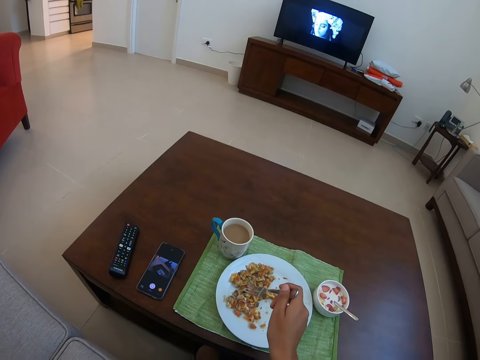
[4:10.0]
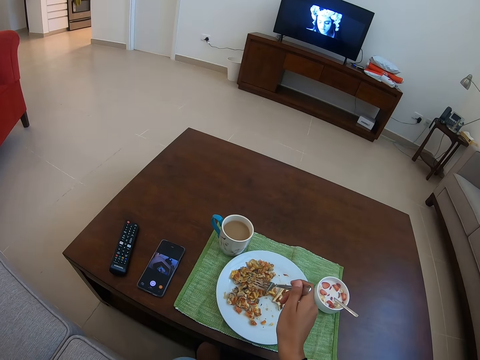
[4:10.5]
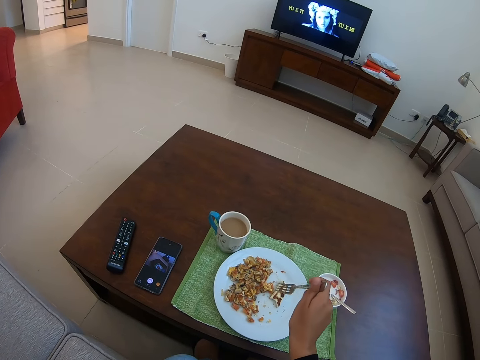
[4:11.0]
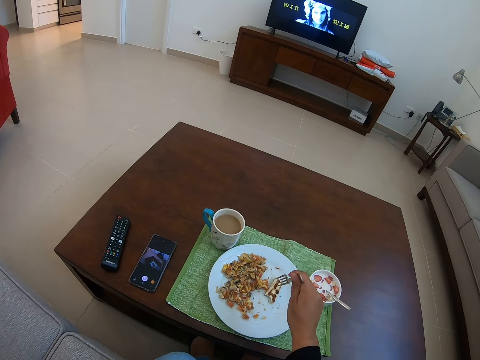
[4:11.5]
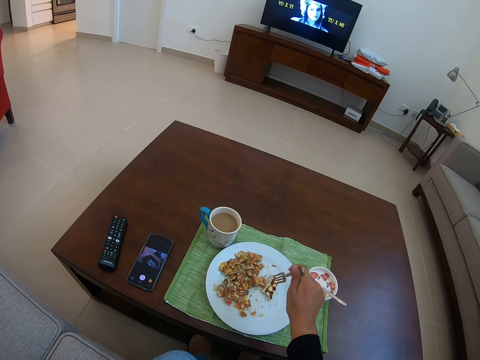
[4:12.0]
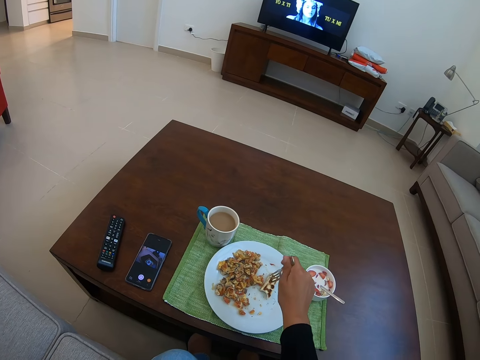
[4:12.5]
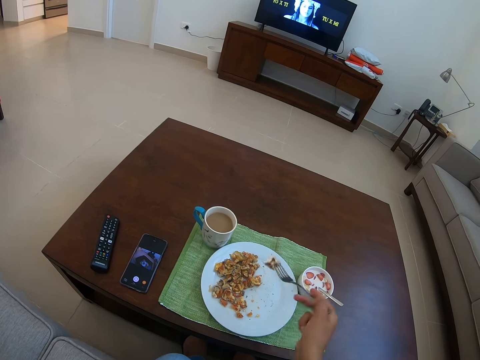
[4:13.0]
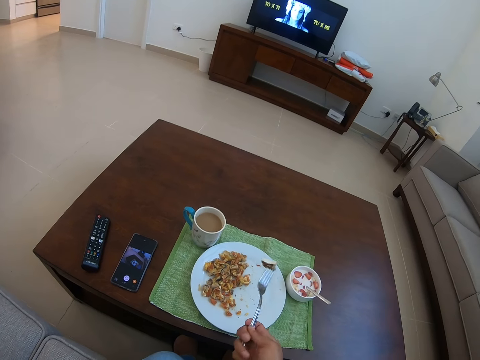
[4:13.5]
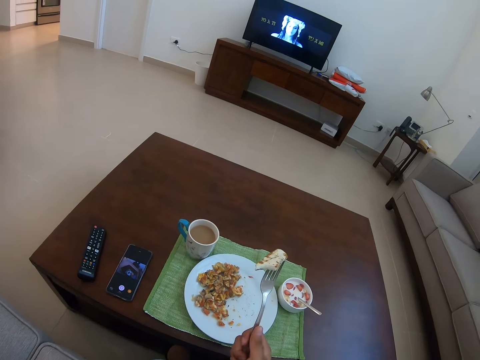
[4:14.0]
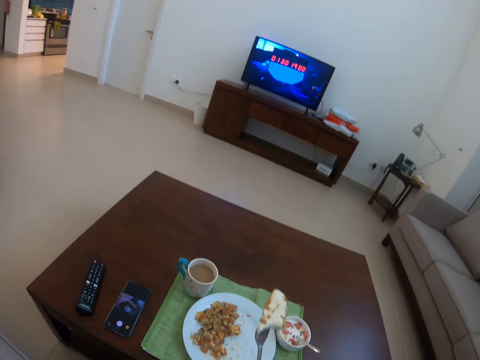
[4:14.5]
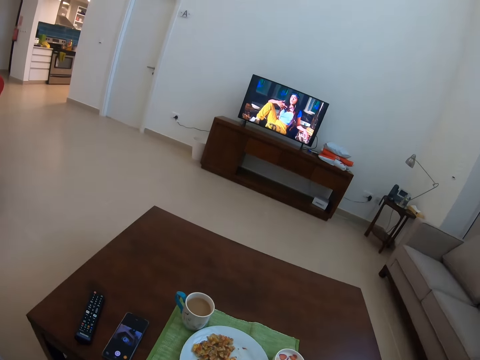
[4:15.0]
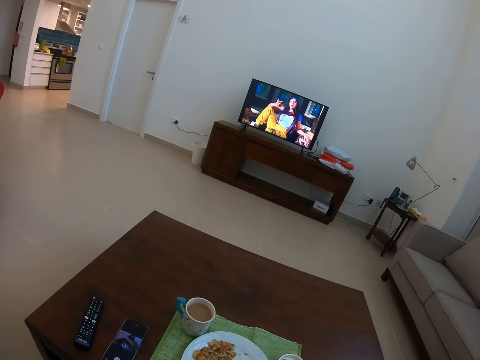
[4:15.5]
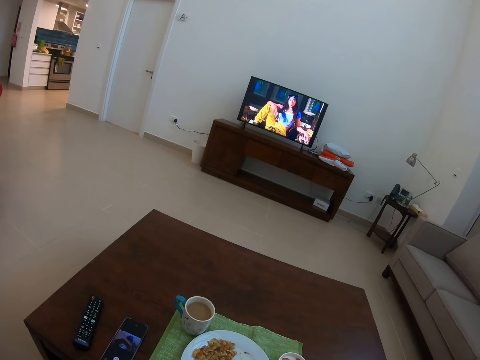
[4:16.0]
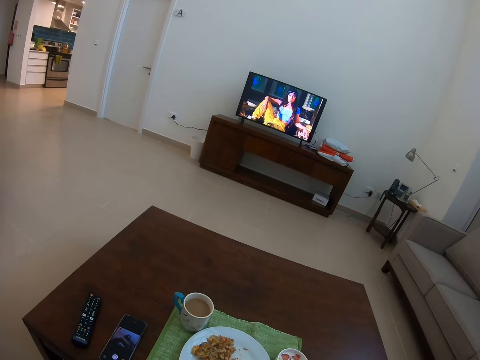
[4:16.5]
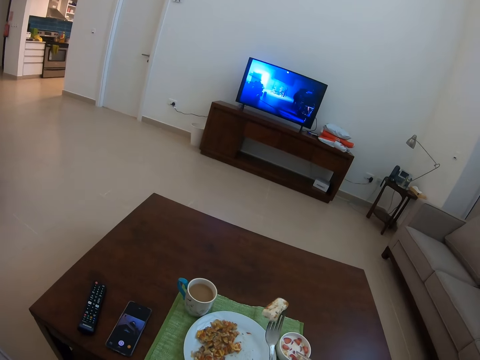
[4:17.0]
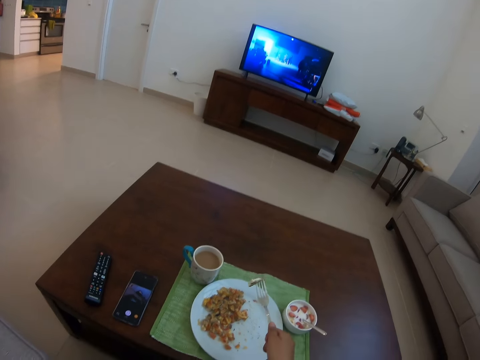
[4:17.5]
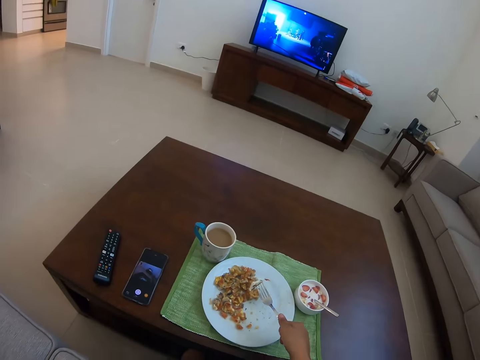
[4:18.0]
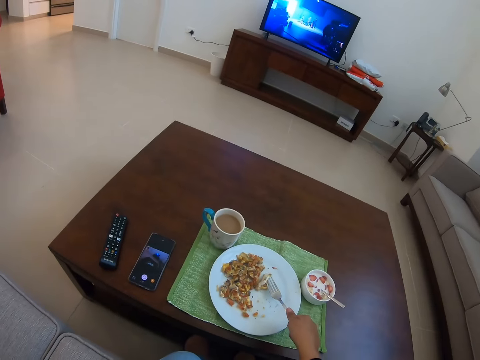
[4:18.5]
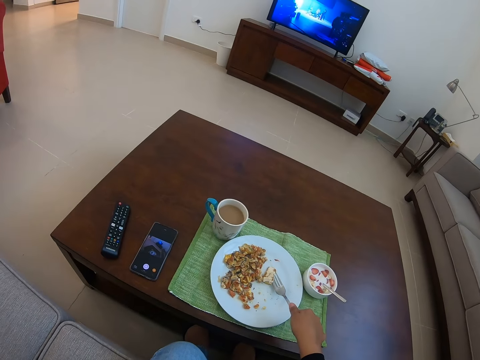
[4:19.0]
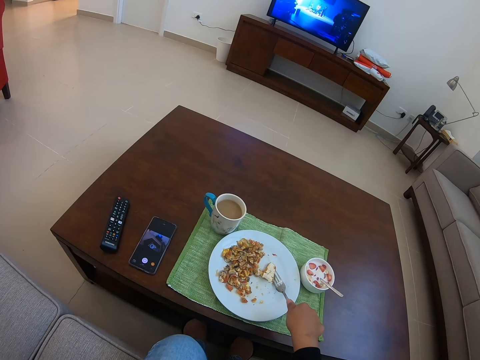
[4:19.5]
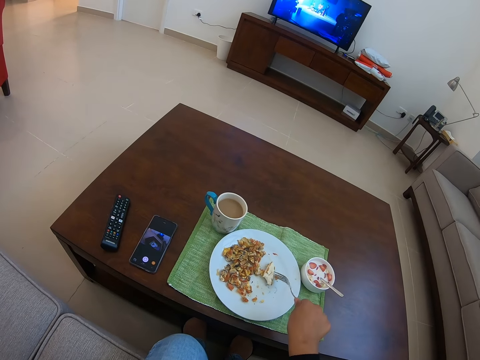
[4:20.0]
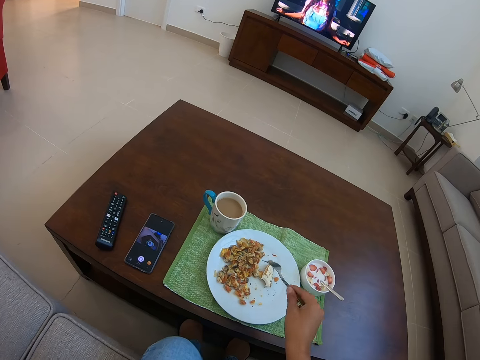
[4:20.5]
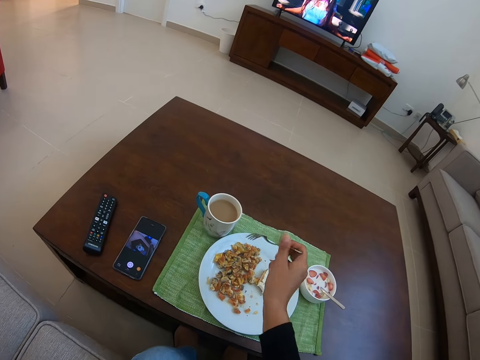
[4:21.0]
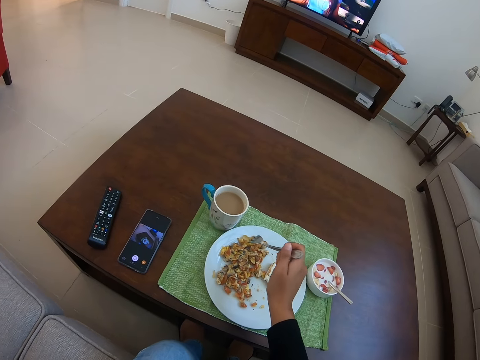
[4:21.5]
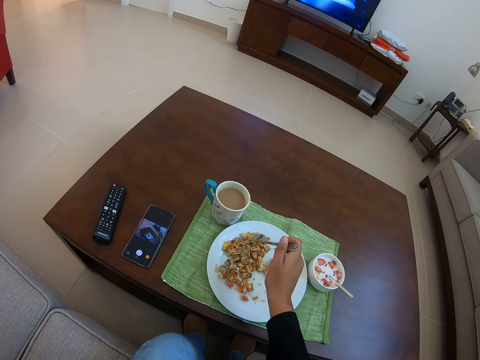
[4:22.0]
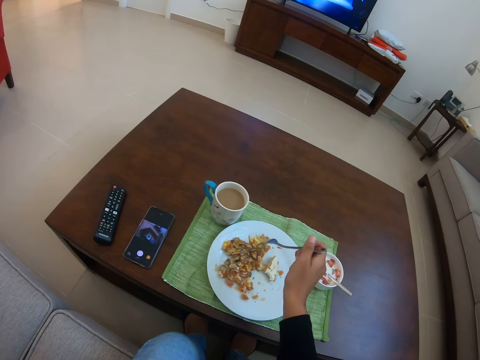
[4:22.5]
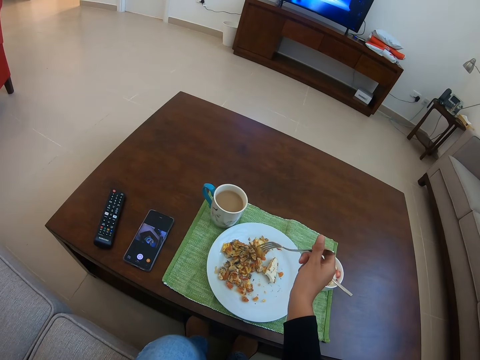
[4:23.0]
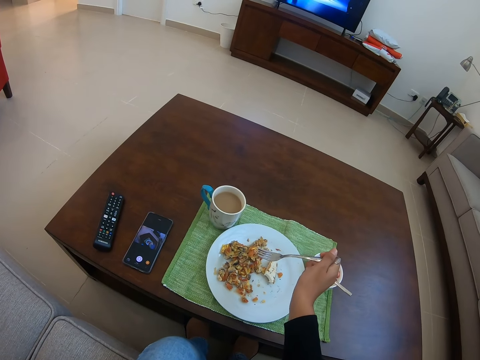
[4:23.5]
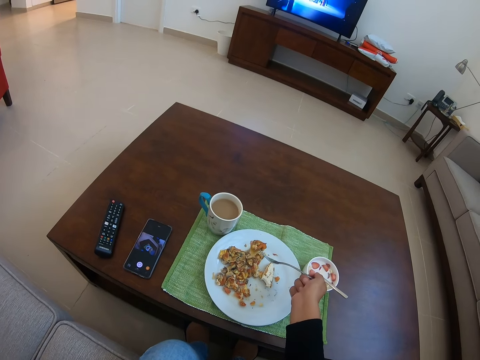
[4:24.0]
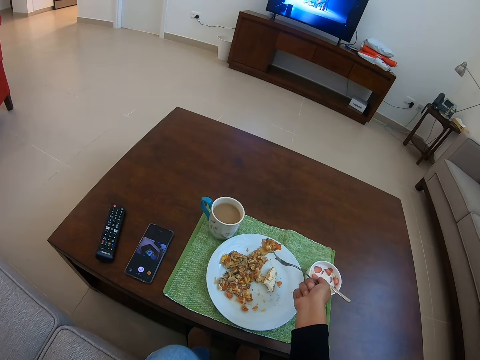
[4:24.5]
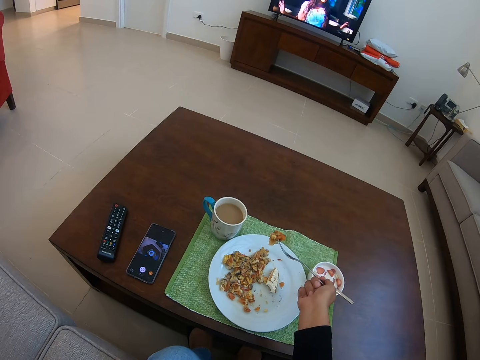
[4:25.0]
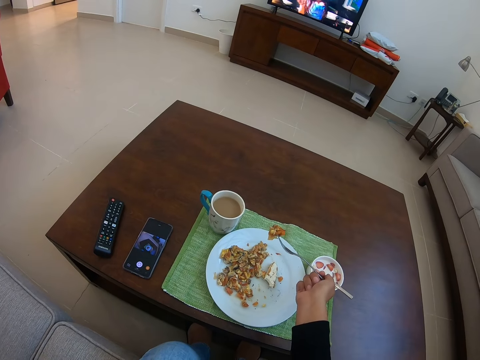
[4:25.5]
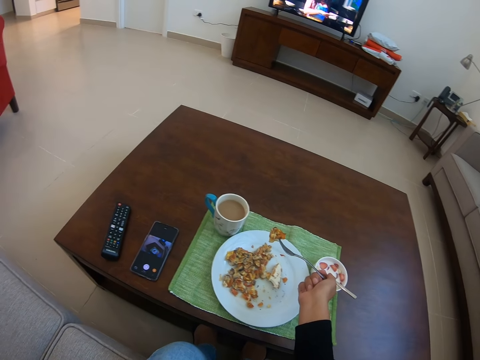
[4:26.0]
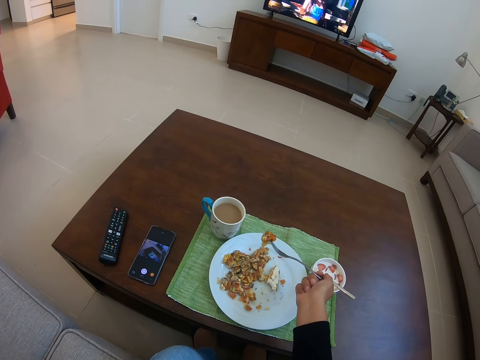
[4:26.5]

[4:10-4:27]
The camera wearer picks something with a fork. They eat from the plate. They pick something with the fork. They pick food from the plate.

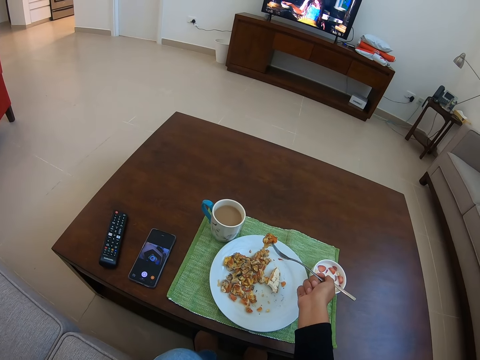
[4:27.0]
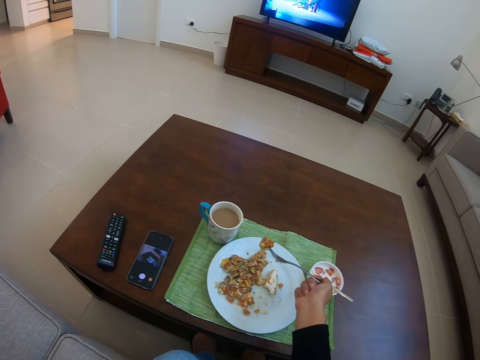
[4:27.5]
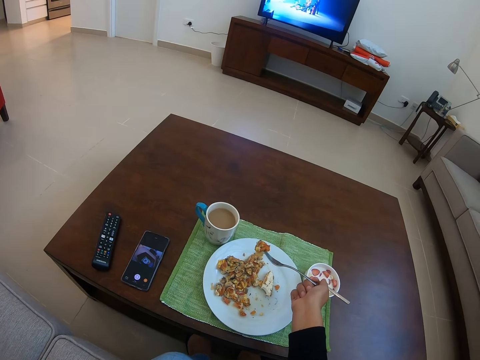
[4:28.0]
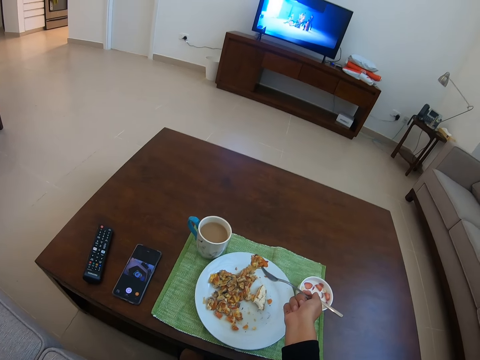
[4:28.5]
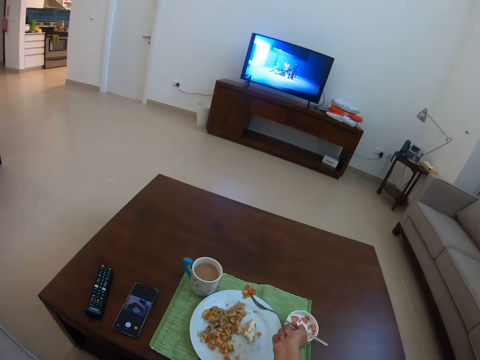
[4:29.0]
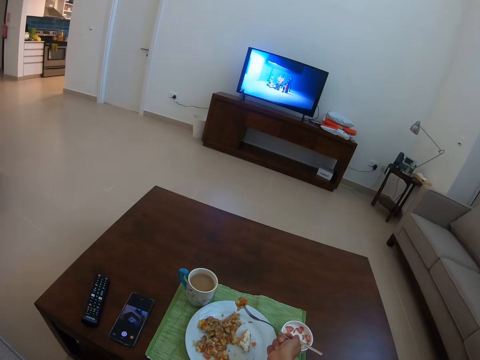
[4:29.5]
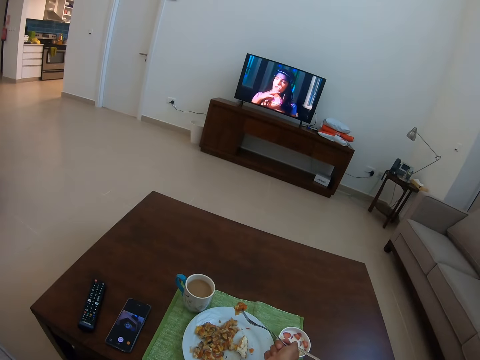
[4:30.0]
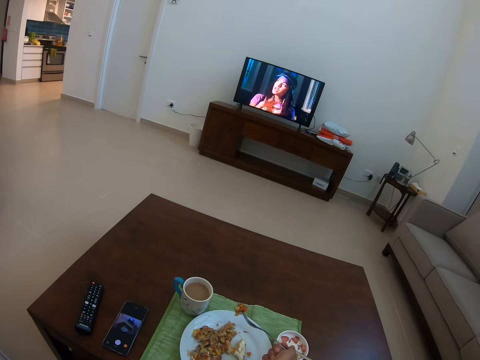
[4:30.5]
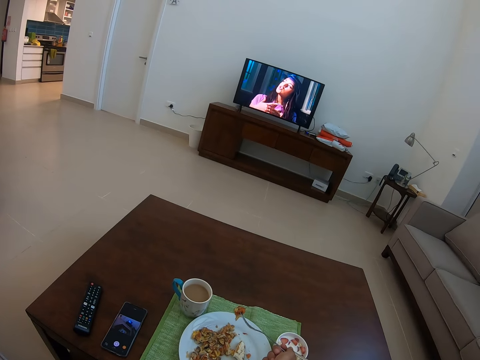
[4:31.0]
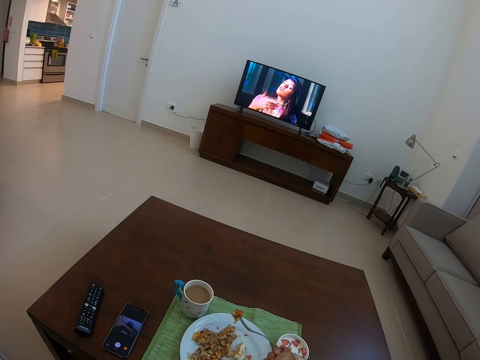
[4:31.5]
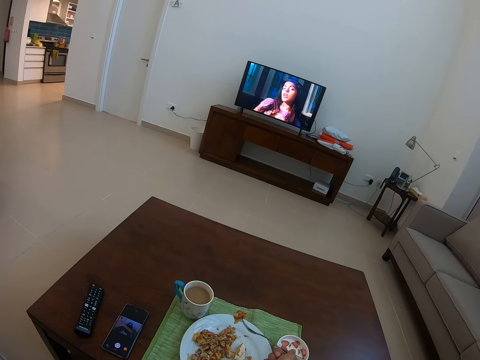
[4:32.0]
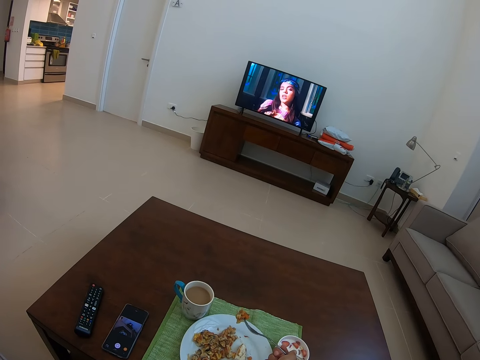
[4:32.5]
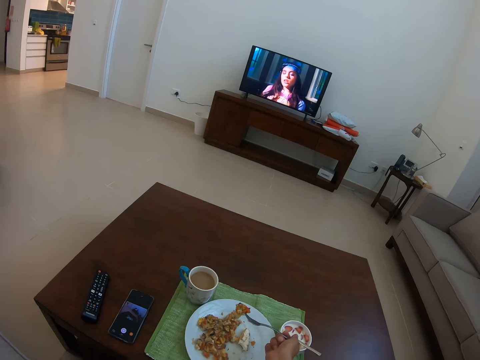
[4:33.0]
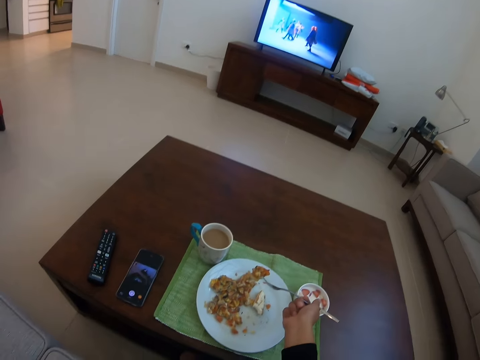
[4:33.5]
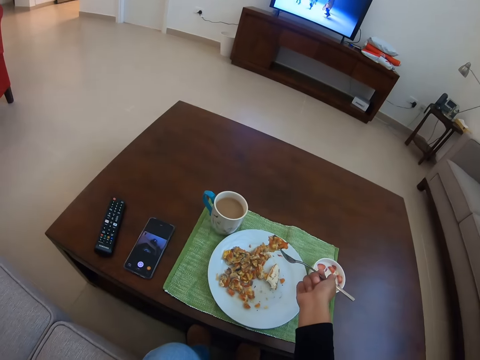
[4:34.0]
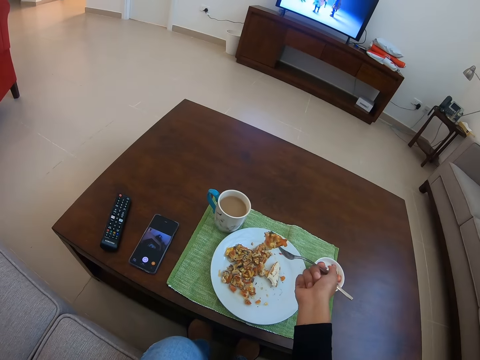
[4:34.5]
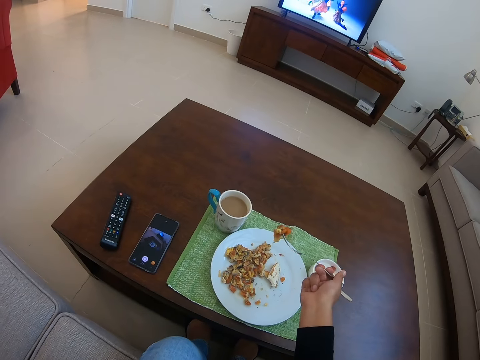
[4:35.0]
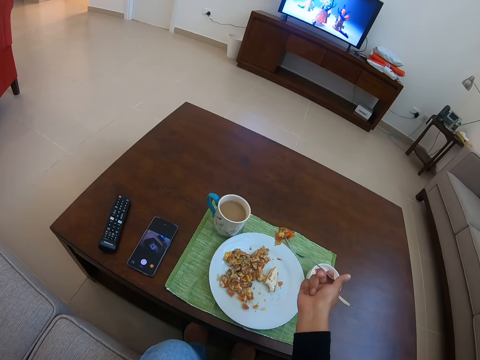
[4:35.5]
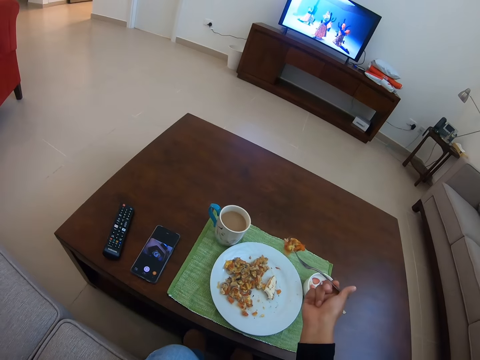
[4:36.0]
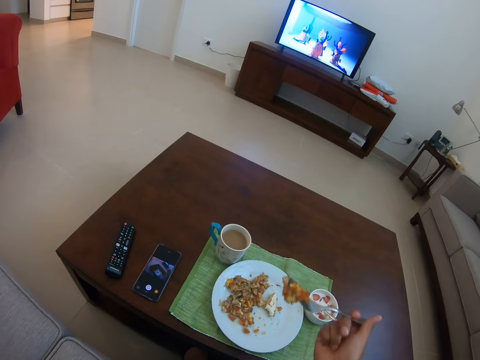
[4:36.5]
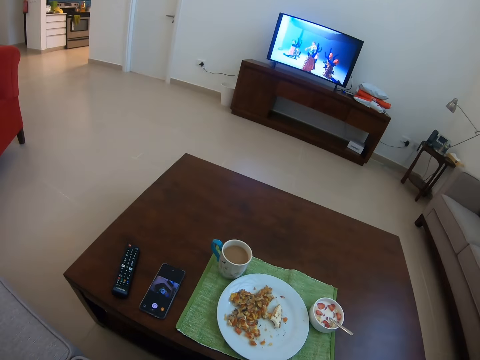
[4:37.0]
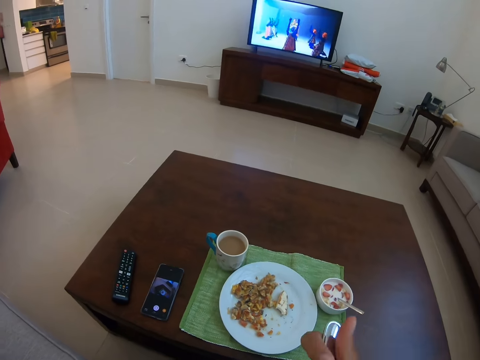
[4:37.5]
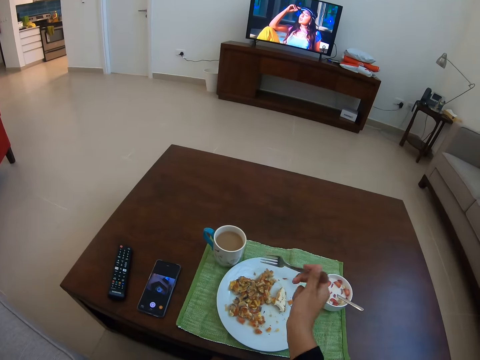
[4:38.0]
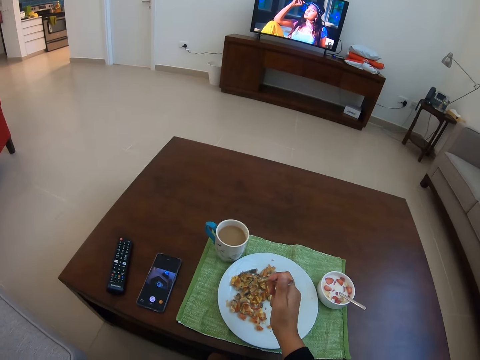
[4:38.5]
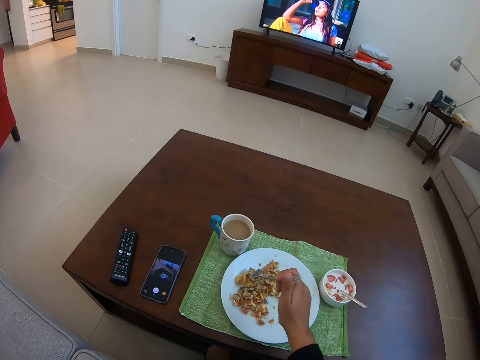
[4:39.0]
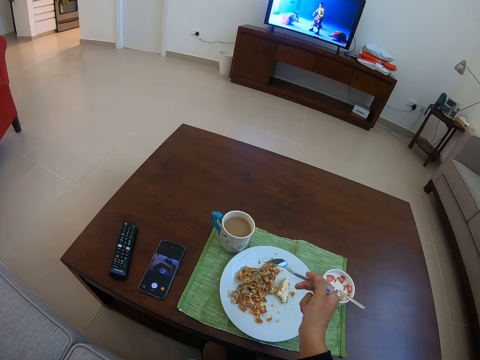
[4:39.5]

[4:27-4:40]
The camera wearer eats from the plate.
